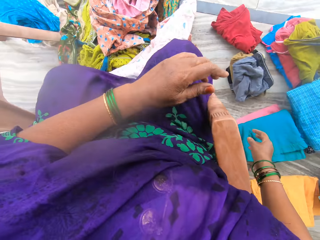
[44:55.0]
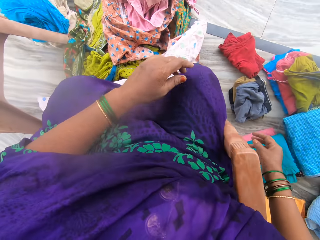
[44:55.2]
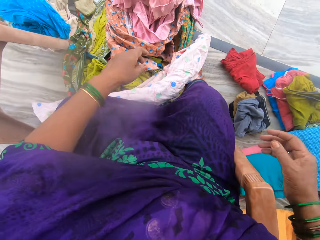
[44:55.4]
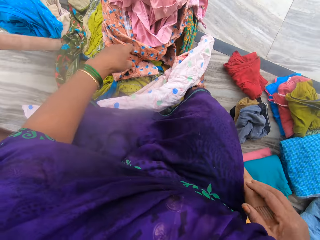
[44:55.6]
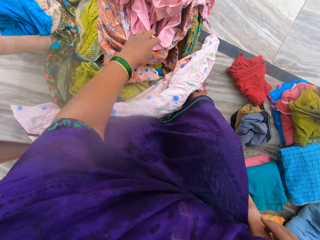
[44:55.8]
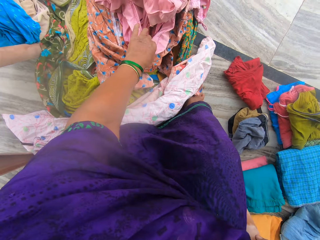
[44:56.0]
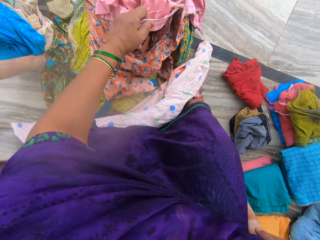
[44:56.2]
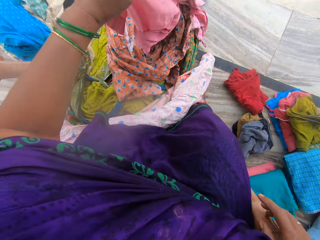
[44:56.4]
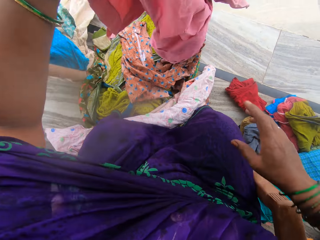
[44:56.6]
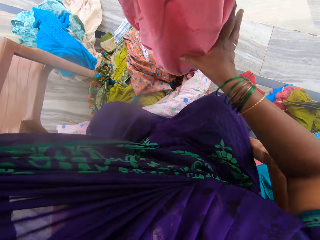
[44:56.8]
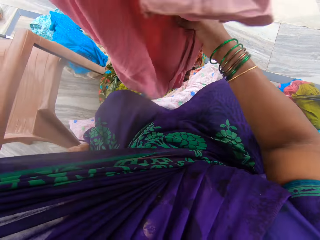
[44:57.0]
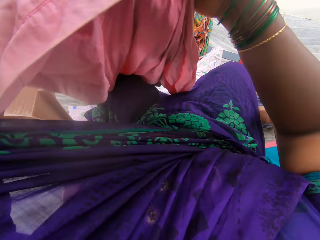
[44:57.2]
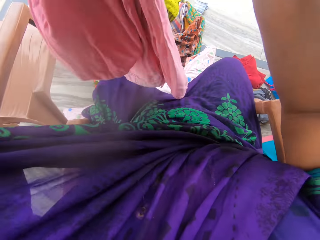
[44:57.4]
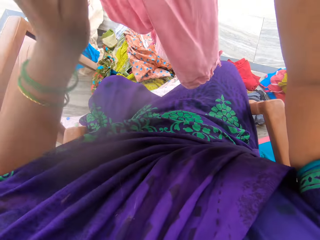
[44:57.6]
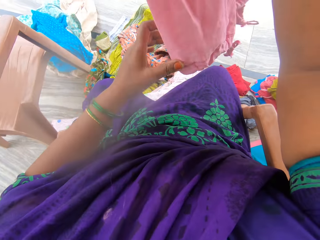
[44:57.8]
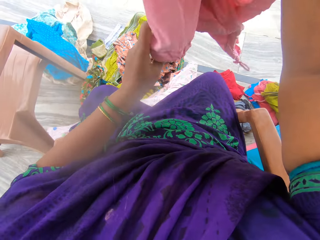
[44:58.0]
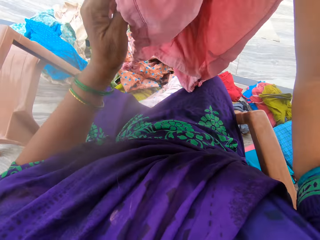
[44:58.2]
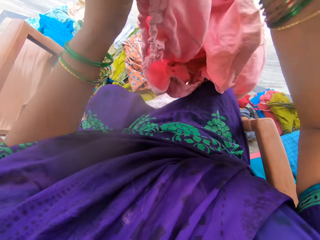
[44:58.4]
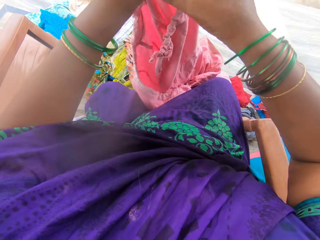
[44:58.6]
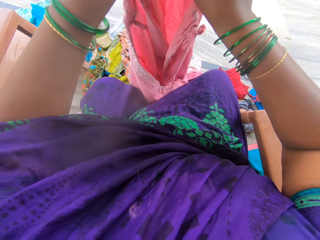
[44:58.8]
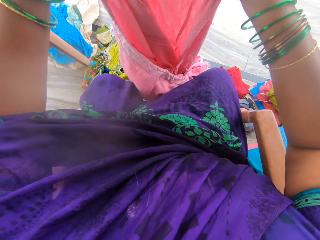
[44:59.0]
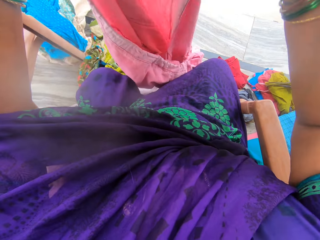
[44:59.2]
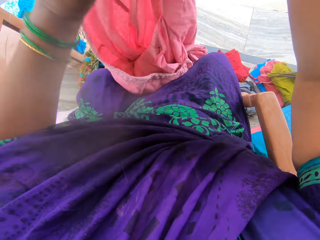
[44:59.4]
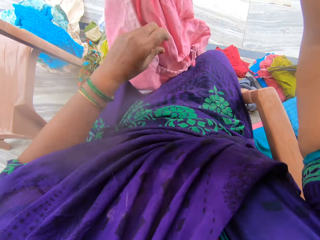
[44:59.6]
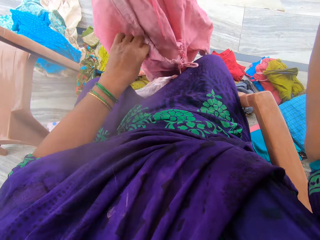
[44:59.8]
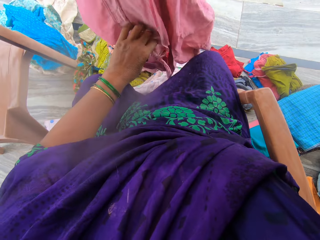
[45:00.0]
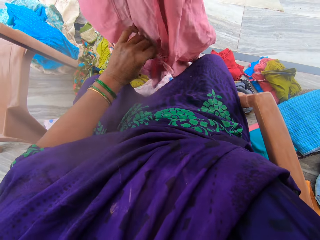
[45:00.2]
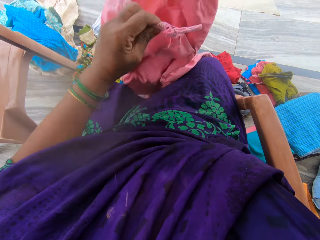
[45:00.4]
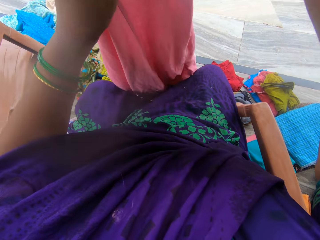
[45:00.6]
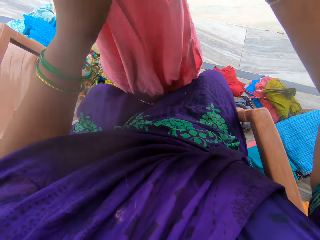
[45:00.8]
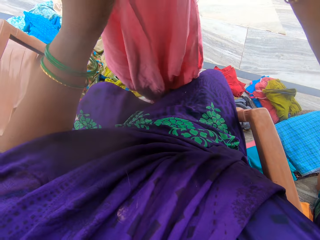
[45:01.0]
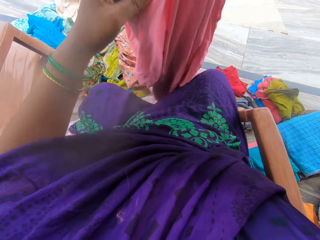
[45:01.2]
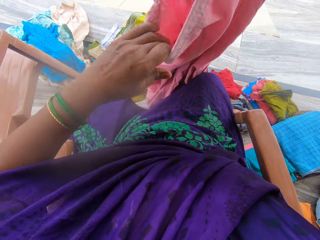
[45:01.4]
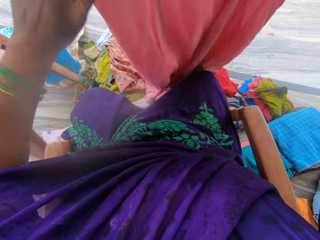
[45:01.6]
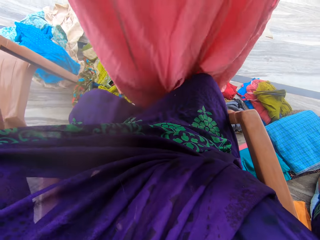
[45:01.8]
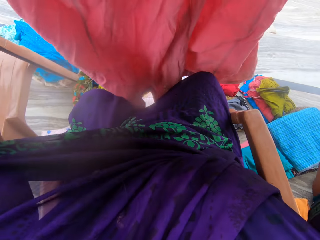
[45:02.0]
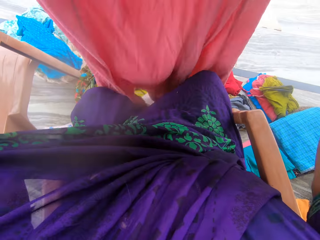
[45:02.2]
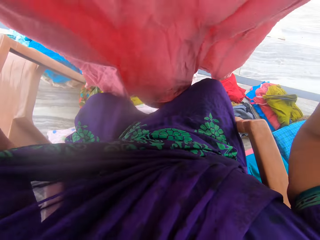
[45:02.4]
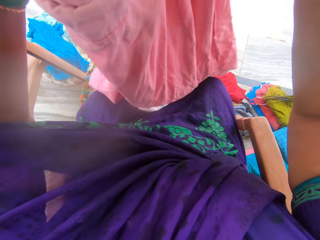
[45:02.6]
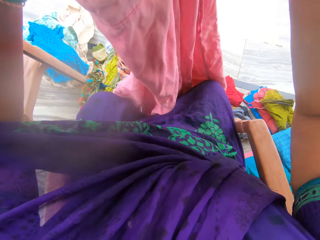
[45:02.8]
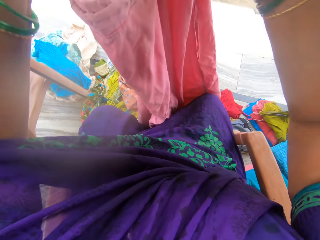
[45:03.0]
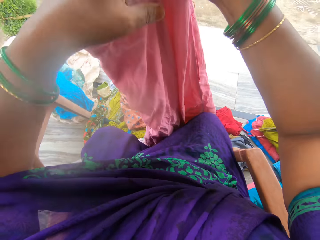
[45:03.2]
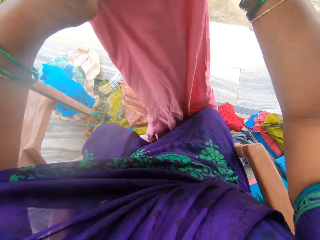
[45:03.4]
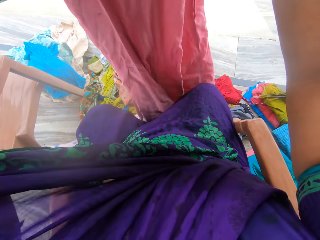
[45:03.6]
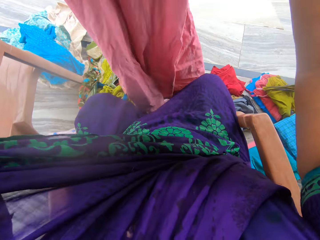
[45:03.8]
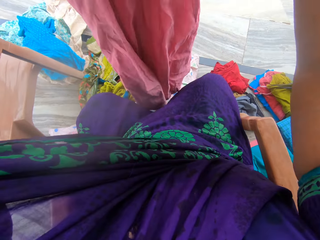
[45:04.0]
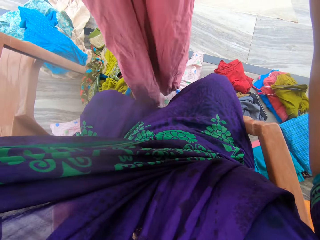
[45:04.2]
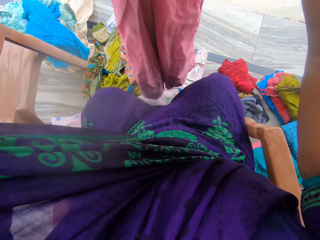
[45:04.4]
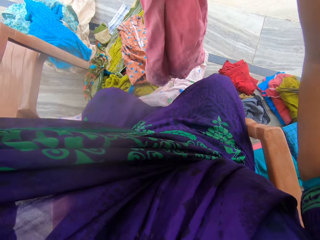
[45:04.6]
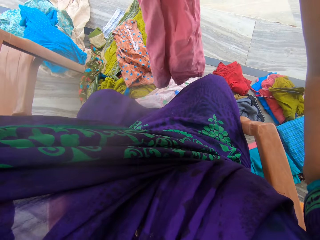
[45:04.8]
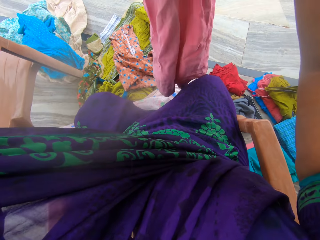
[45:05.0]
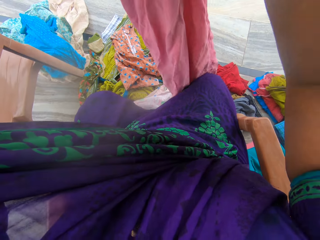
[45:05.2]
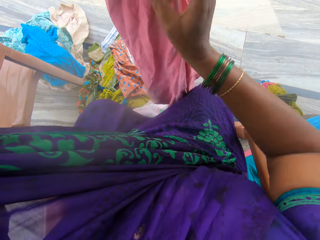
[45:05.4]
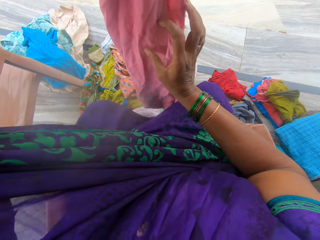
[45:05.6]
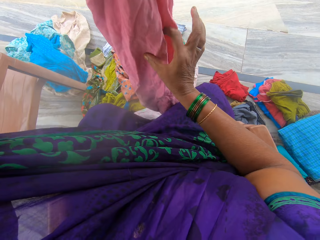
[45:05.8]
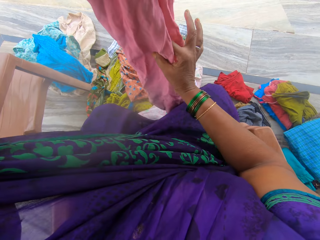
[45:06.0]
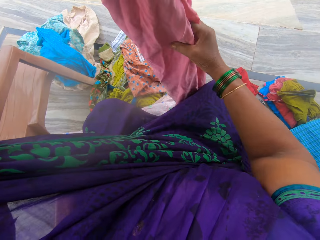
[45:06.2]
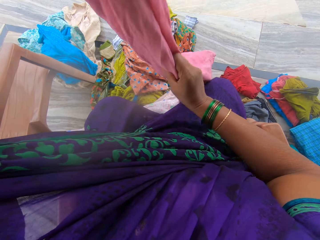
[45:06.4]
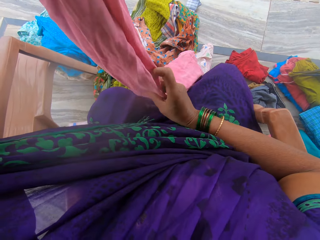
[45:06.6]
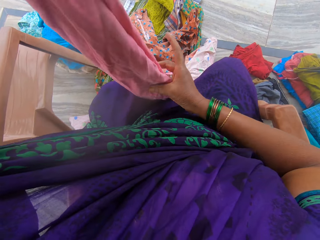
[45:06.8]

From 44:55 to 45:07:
The camera wearer picks a pink cloth from the clothes on the floor with their left hand. They inspect the pink cloth from the clothes on the floor with their hands. They fold the pink cloth with their hands.

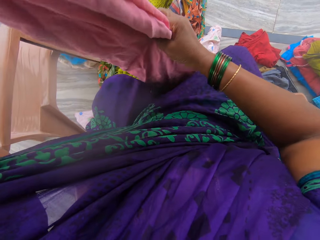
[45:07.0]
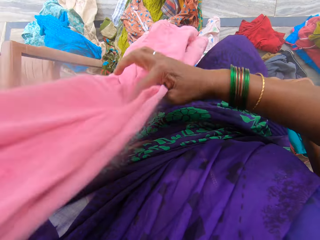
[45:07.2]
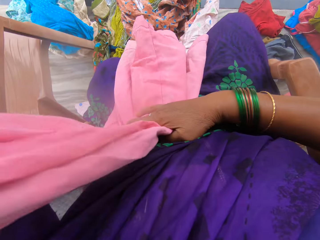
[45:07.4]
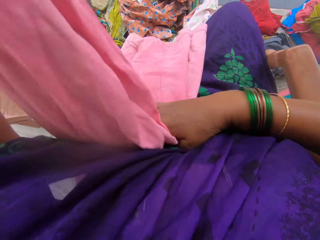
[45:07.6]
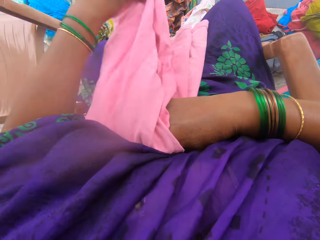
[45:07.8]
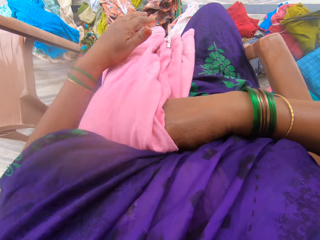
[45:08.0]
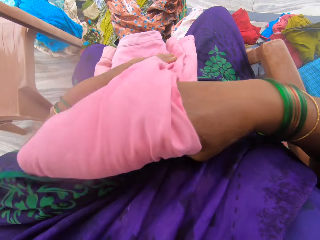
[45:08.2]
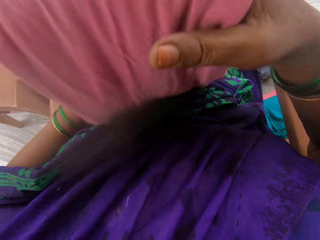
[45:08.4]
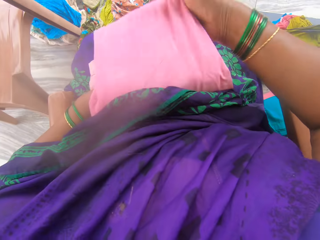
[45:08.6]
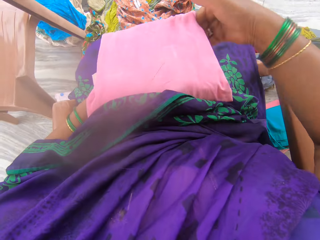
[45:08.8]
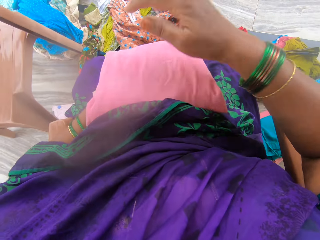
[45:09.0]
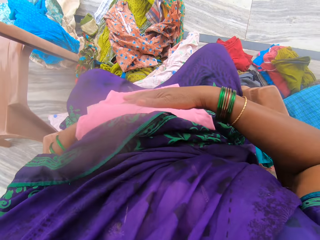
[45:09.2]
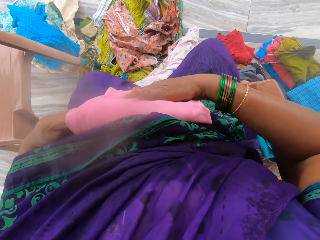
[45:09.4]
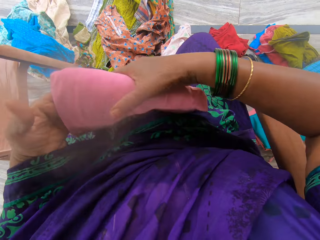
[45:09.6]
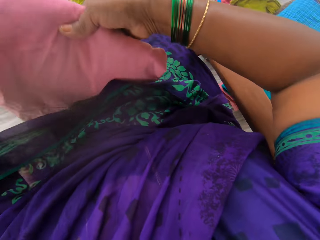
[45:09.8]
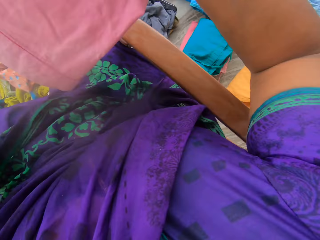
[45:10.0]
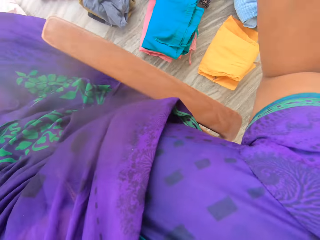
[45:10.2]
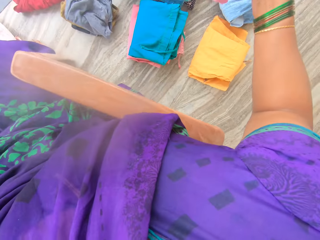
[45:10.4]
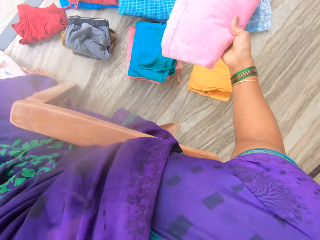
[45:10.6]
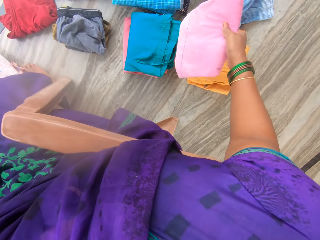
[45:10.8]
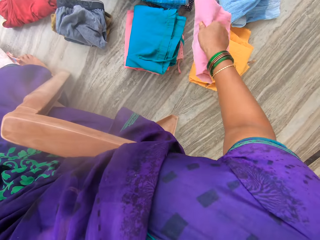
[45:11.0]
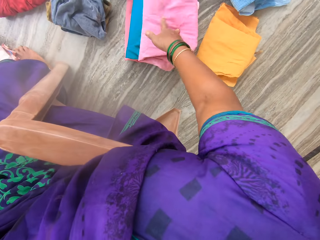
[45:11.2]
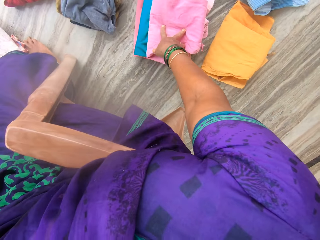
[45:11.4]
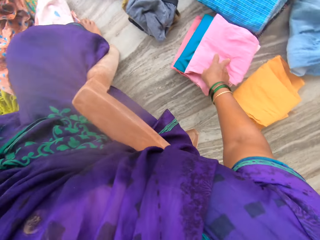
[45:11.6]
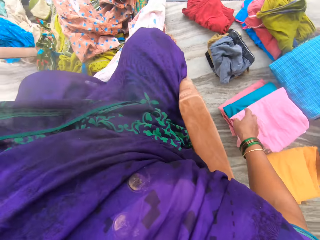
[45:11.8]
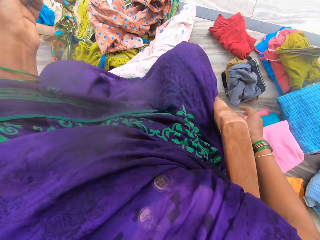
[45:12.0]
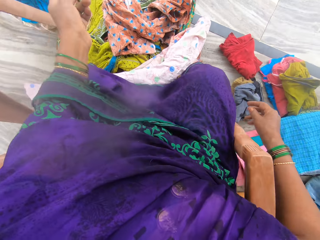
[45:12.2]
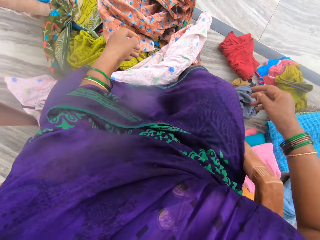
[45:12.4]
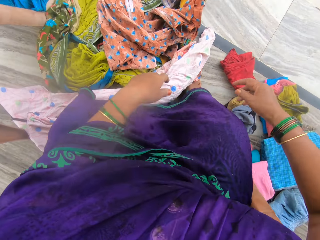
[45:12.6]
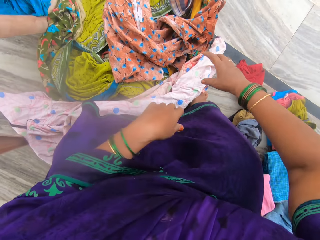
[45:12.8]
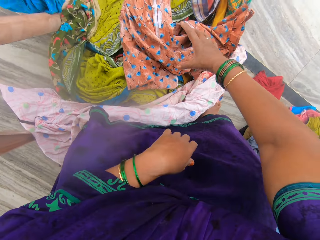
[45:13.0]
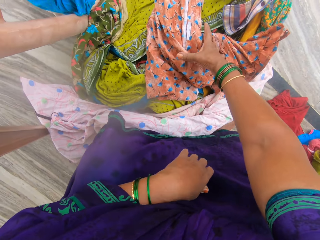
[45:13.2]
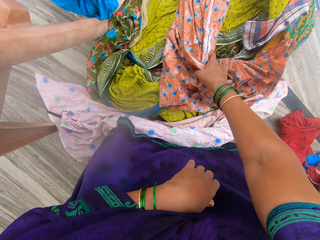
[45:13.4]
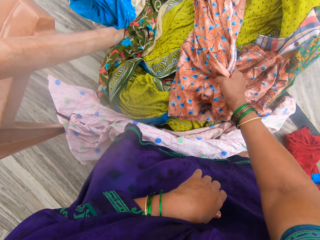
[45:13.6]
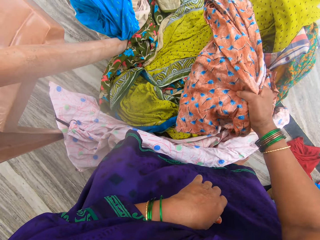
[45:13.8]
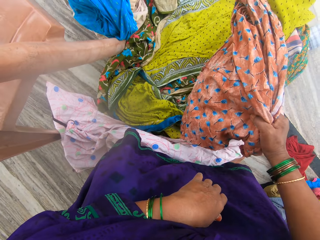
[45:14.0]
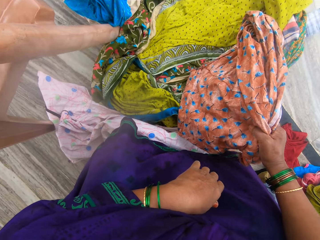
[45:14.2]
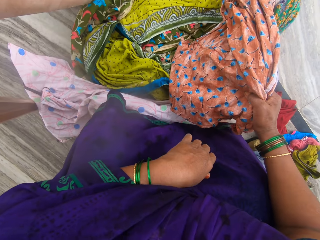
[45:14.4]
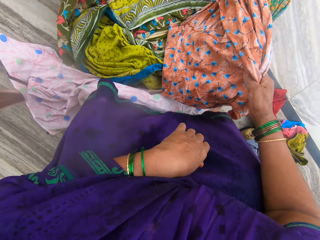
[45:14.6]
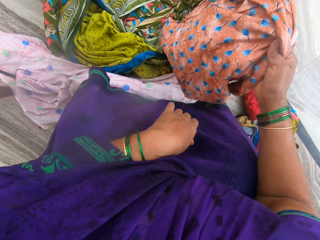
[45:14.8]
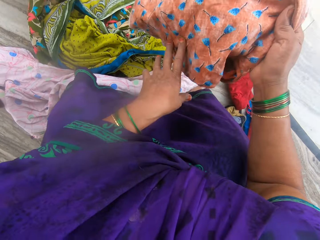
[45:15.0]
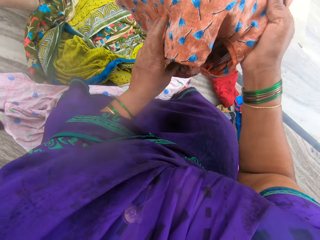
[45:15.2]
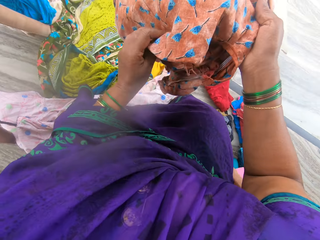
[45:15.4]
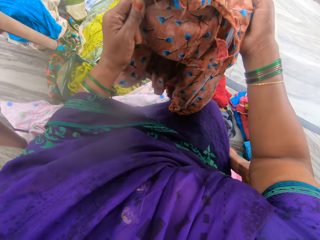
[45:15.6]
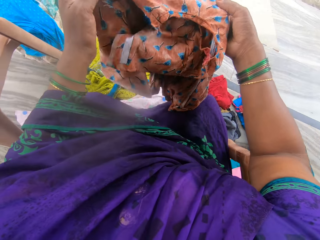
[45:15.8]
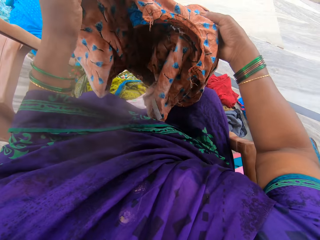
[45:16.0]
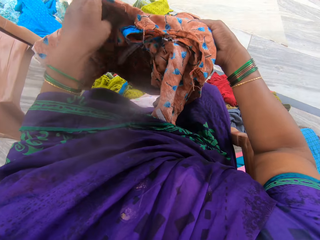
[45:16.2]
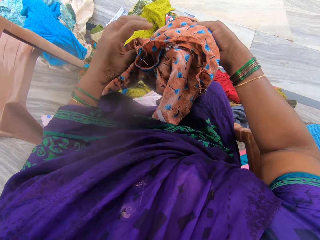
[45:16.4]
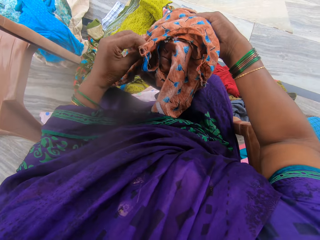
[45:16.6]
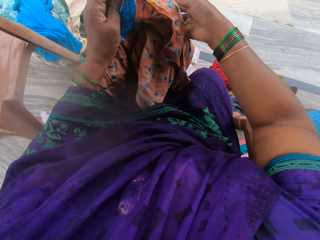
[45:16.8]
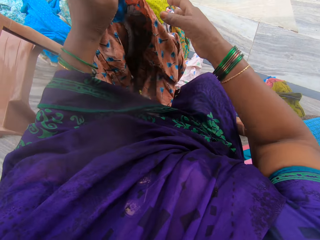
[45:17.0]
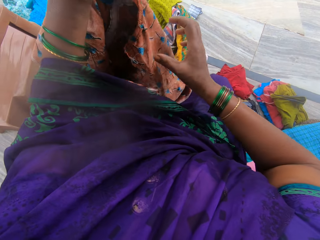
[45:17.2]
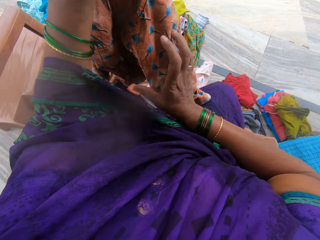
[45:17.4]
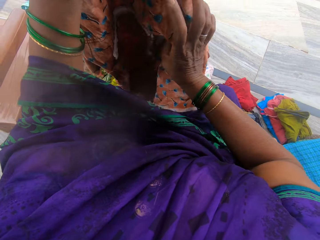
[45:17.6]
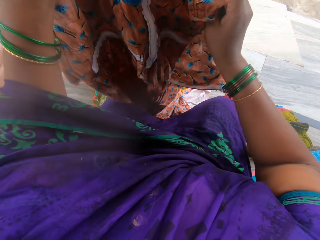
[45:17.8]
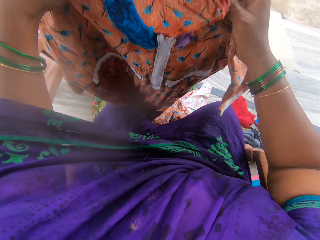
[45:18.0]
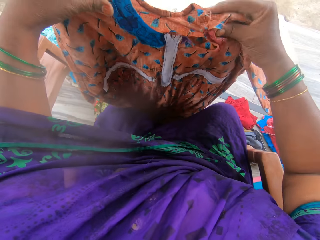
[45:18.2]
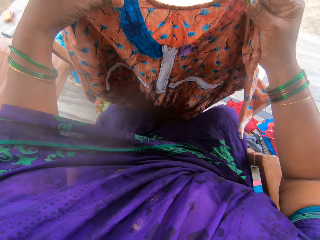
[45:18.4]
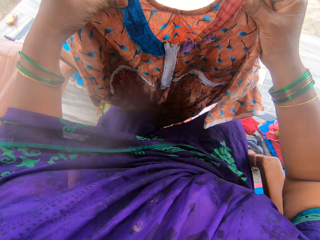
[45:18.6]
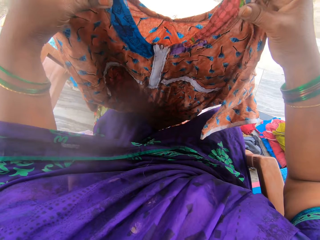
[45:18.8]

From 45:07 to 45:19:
The camera wearer passes the cloth to her right hand. She puts the pink cloth on the third cloth with her right hand. She picks a fourth cloth from the clothes on the floor with her right hand. She inspects the fourth cloth with her hands.
